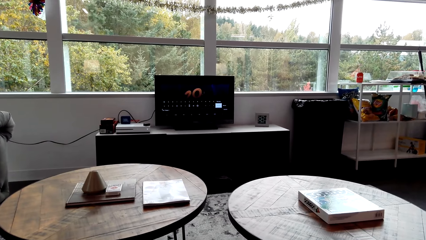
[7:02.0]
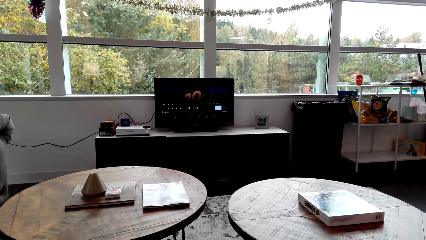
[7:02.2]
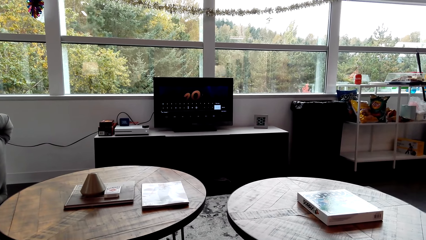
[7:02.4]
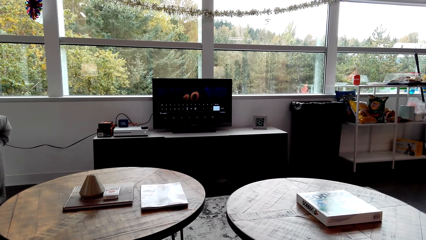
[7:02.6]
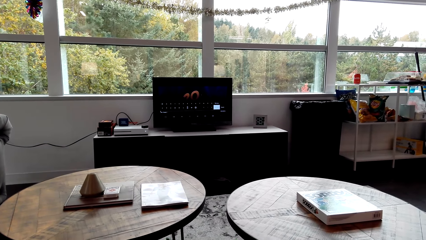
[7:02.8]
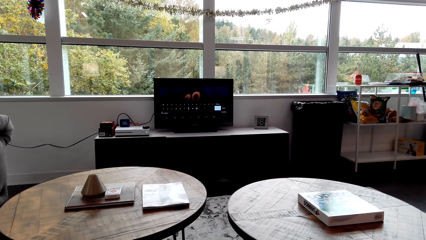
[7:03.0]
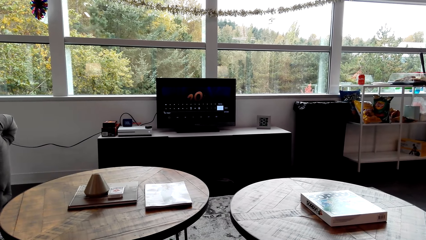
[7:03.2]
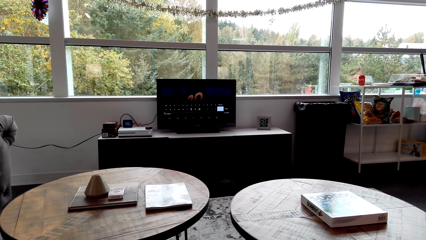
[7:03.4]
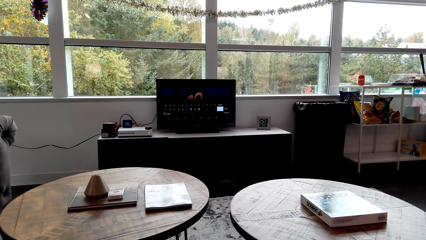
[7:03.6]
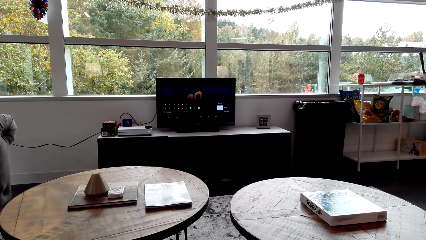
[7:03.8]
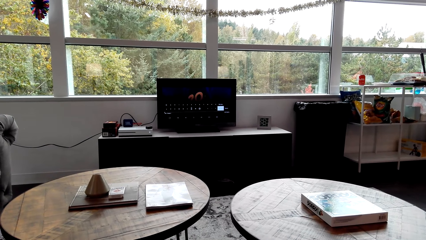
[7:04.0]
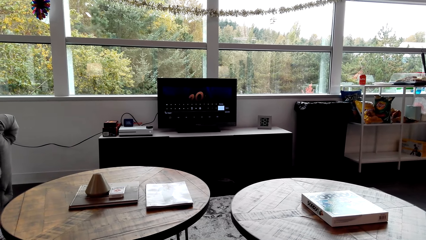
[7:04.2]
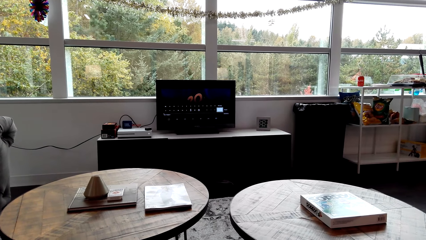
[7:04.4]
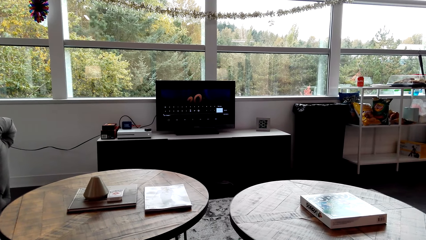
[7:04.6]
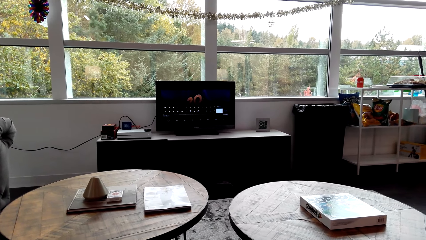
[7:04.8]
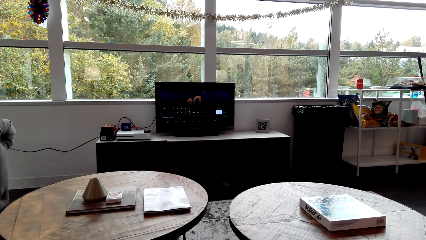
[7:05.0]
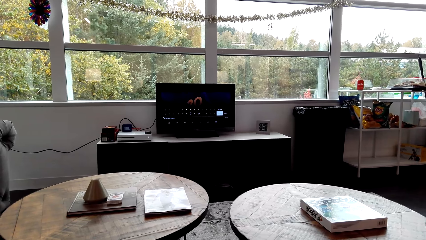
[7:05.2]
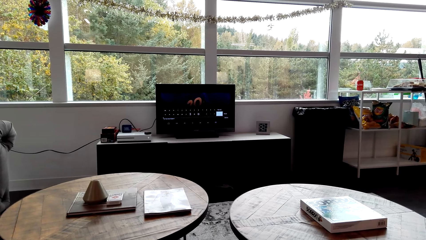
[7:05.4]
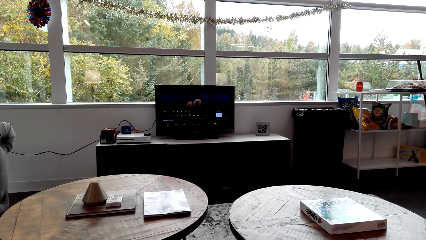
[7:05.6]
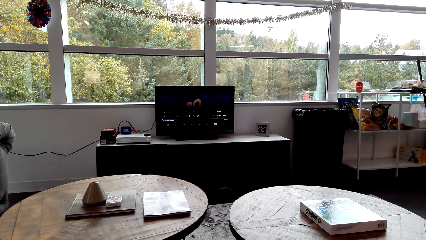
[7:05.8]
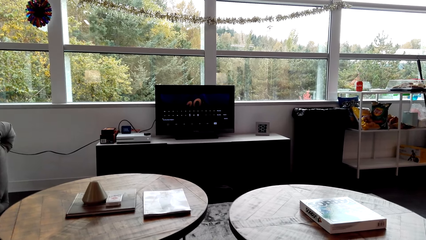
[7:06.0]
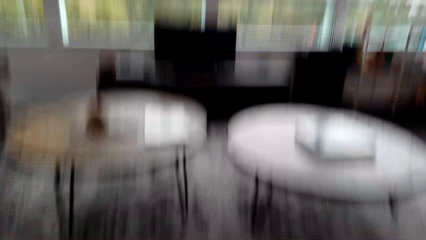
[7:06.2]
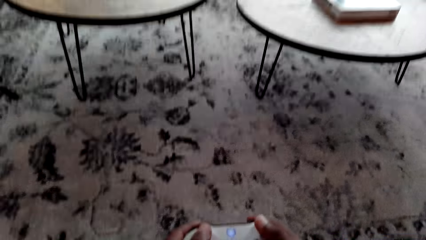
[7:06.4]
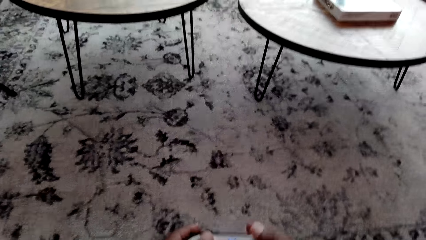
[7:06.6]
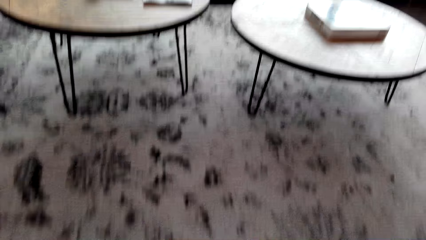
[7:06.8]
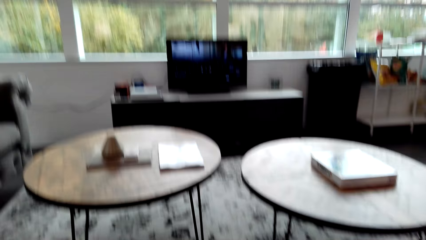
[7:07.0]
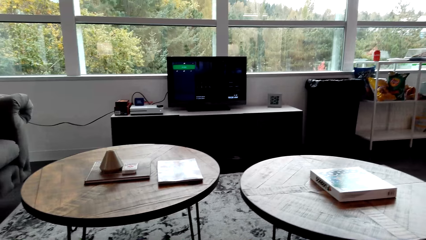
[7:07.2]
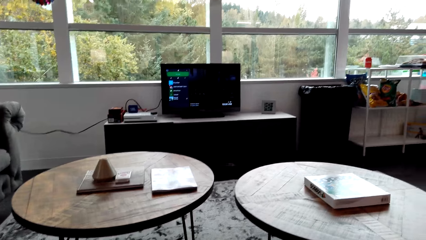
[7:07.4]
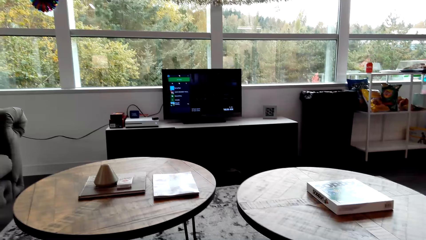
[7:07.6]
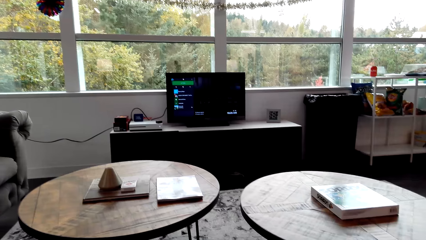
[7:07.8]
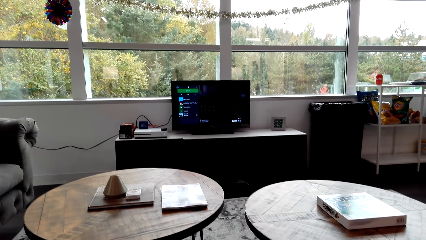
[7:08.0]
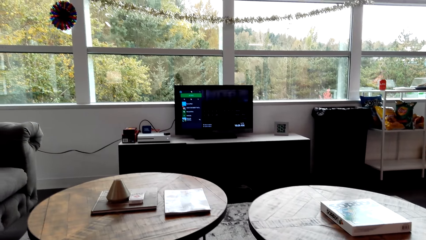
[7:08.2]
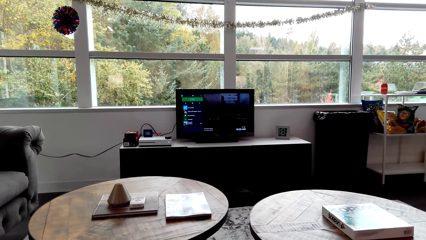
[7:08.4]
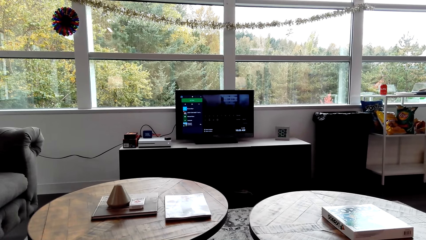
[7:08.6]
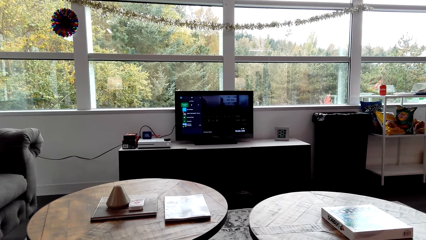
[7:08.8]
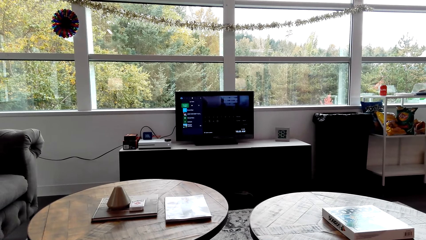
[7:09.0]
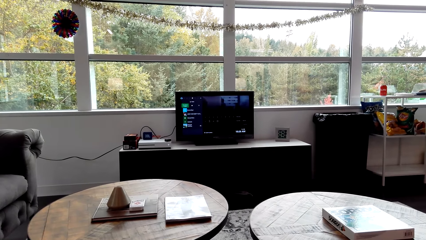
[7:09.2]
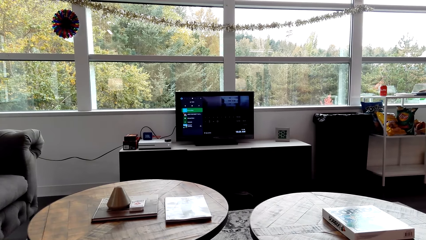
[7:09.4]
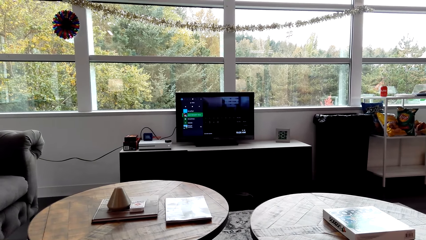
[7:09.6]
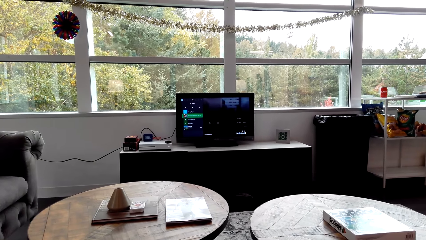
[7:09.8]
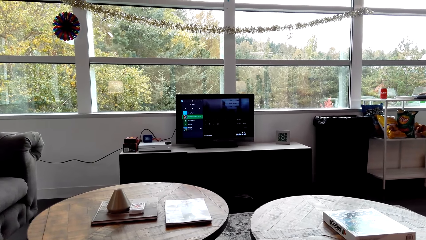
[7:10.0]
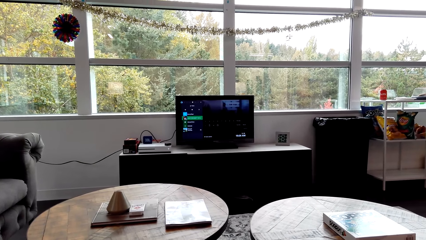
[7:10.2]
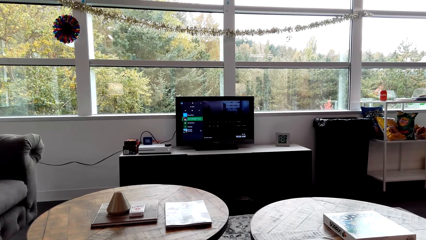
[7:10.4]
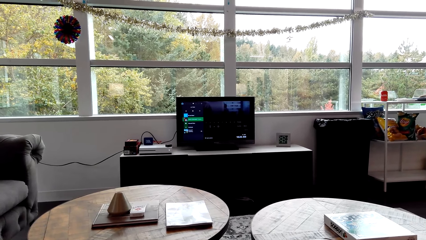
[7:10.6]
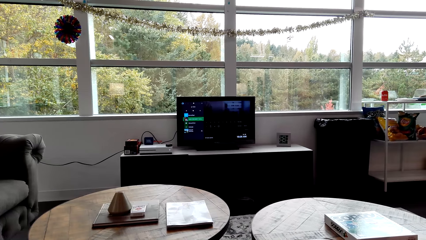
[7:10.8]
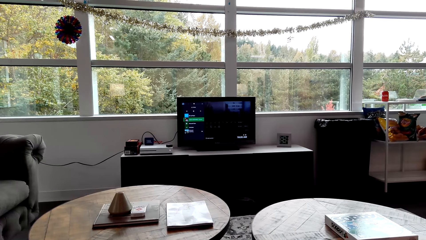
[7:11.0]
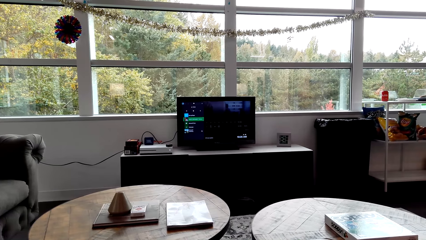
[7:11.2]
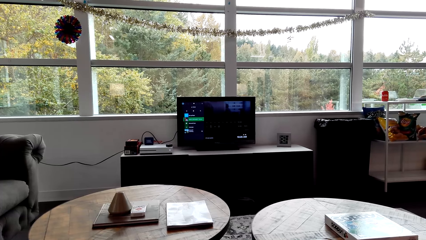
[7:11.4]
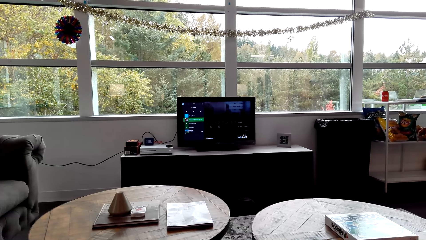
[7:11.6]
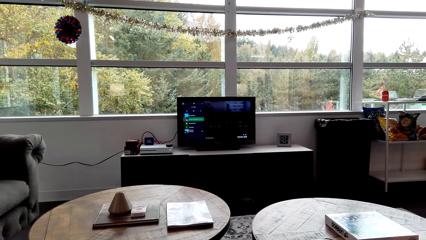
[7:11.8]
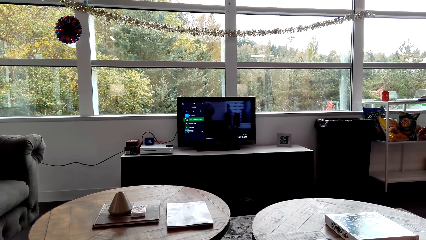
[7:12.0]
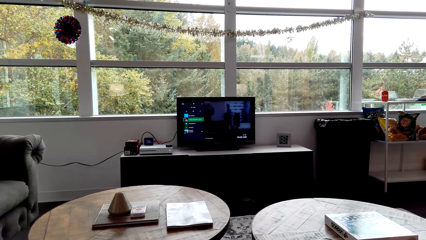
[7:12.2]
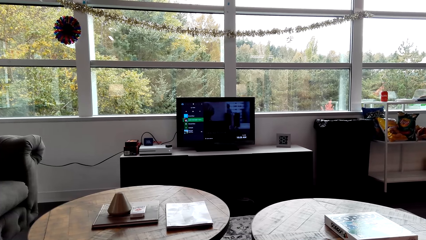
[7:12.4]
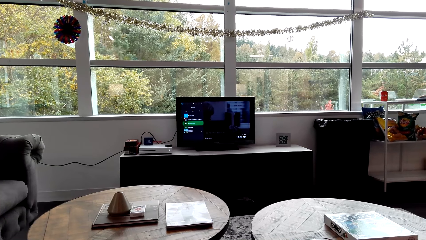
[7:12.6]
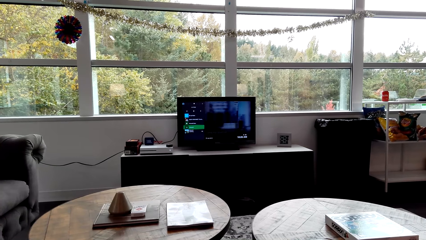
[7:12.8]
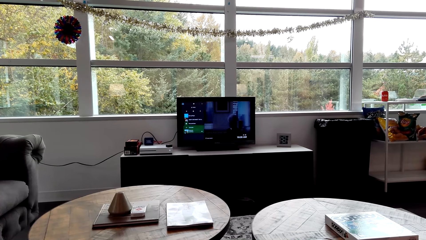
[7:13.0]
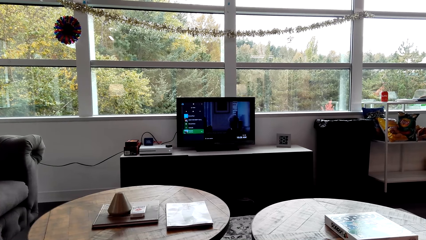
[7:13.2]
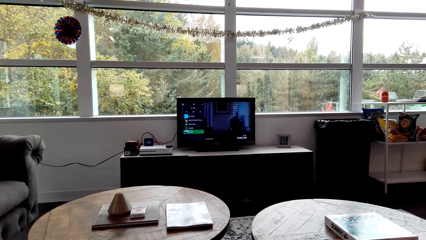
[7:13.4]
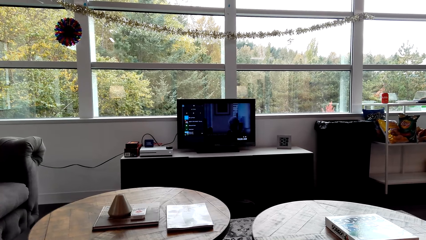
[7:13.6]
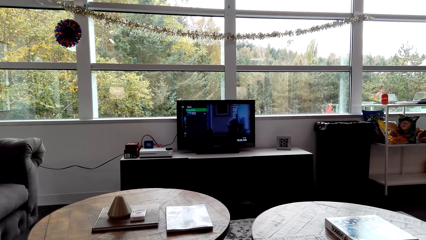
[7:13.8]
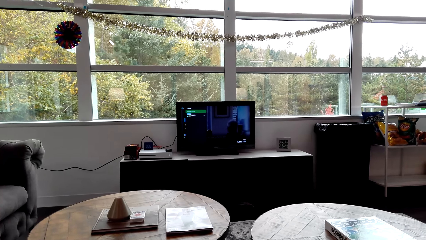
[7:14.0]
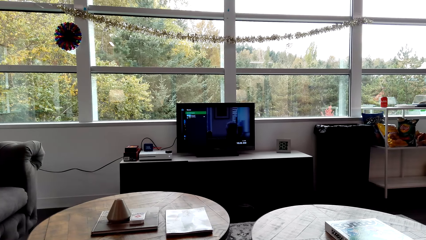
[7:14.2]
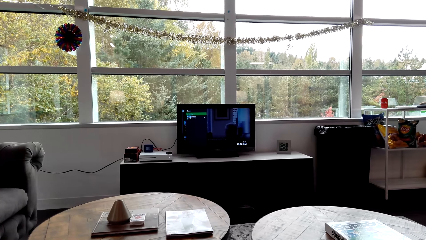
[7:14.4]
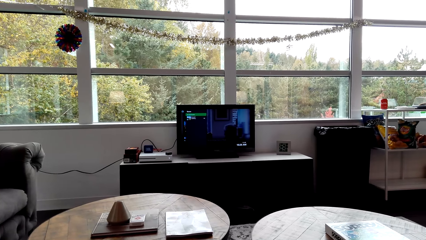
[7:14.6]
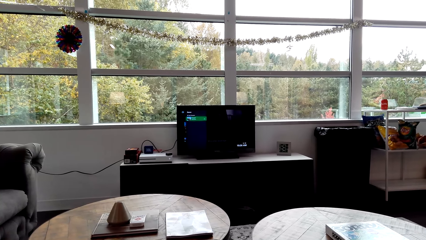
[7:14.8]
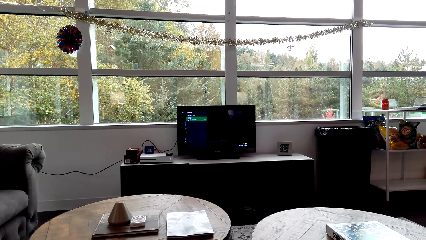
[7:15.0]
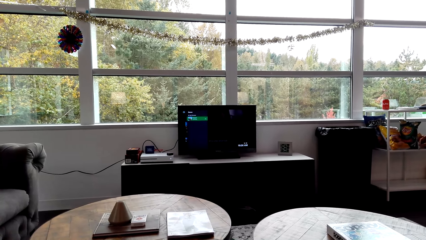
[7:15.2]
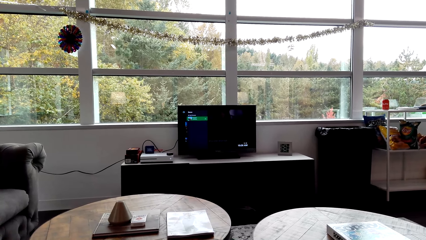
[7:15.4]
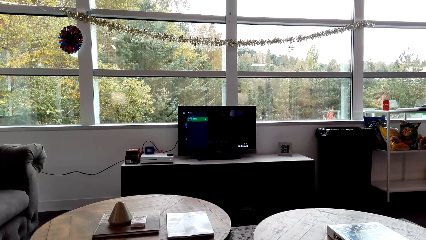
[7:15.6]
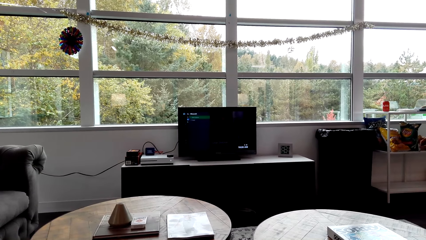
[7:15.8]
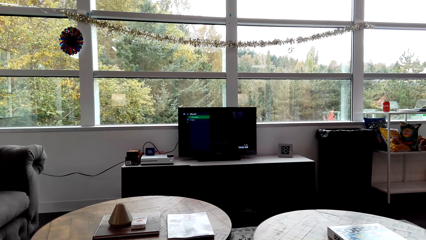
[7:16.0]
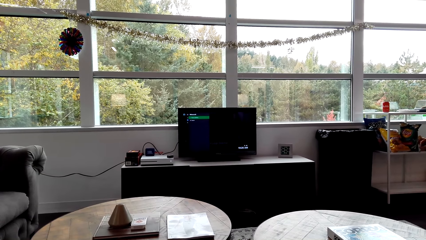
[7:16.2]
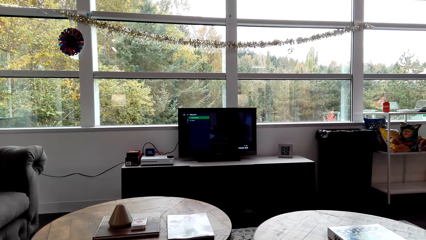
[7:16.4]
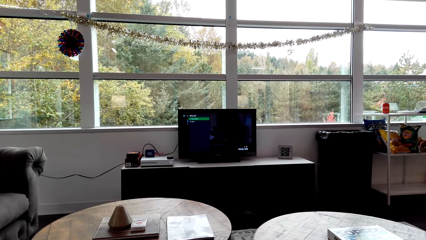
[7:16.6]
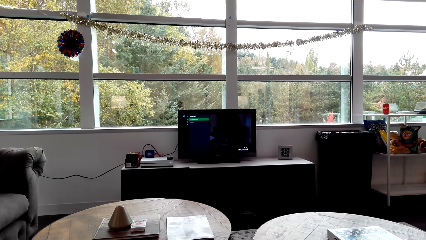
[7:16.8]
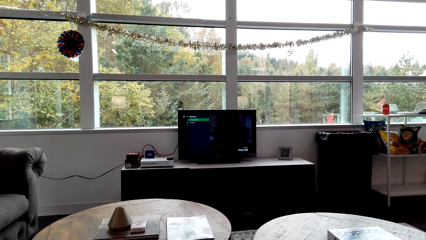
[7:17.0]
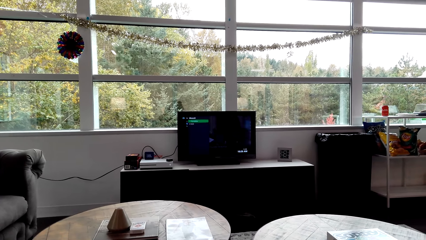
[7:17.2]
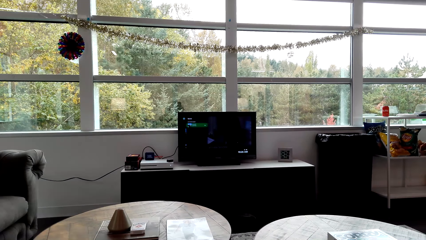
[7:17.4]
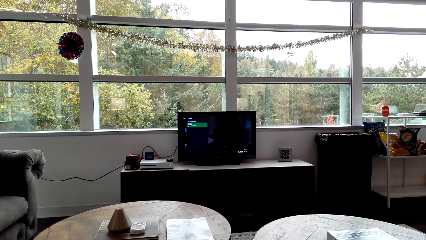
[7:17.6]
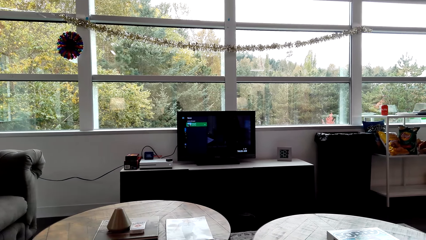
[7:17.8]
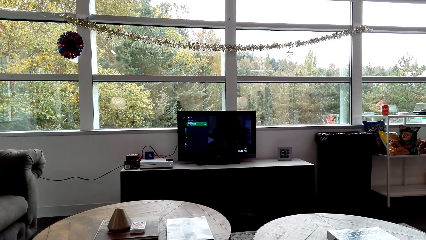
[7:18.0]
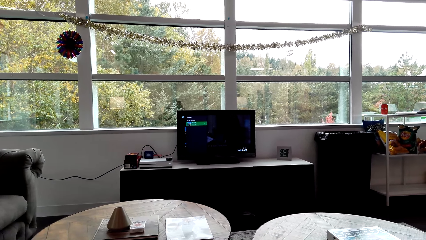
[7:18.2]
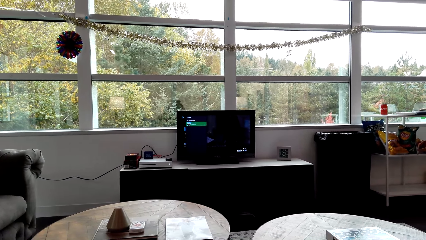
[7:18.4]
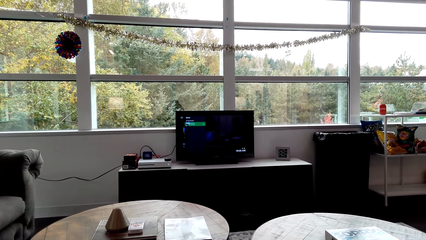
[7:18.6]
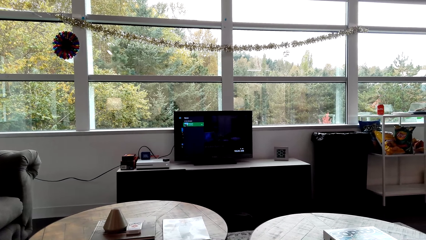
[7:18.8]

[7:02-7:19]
The camera wearer sets the television.
